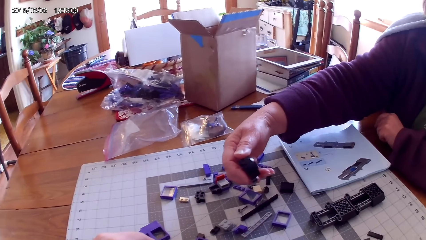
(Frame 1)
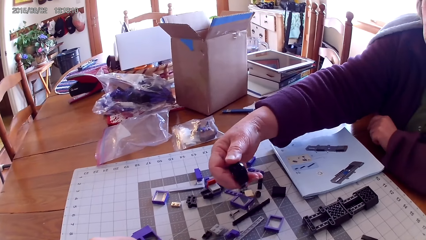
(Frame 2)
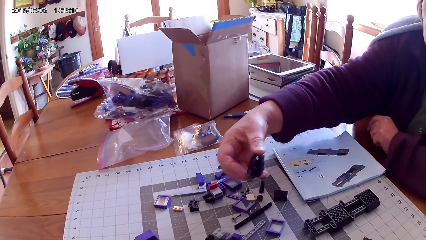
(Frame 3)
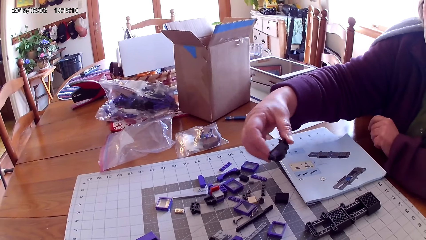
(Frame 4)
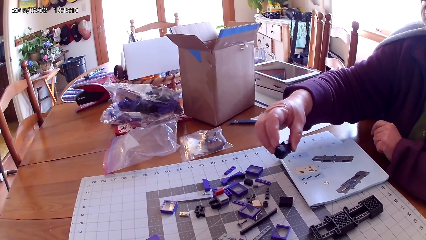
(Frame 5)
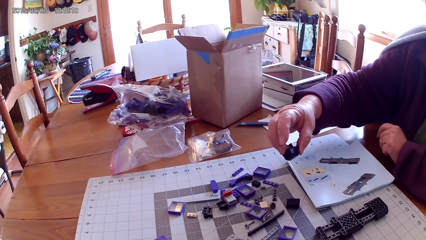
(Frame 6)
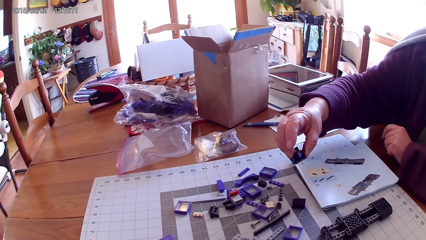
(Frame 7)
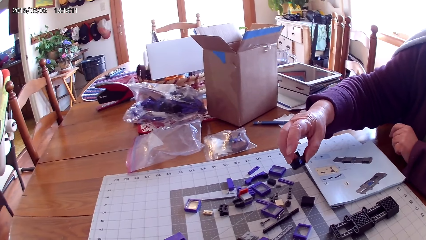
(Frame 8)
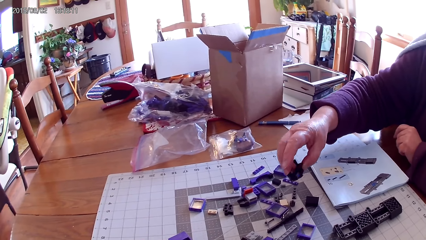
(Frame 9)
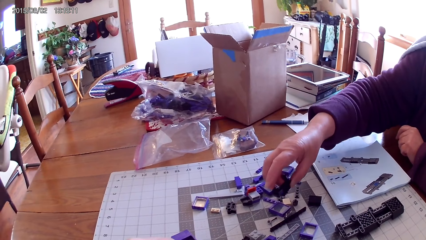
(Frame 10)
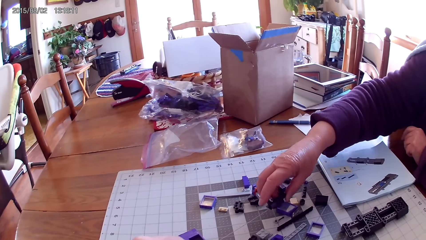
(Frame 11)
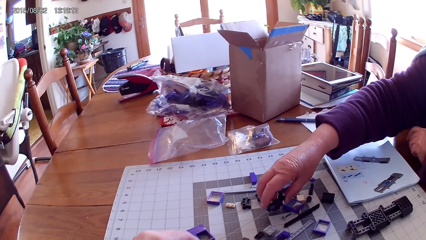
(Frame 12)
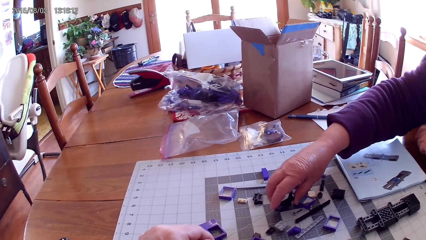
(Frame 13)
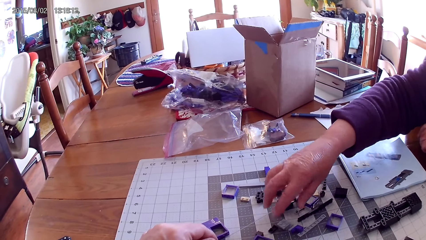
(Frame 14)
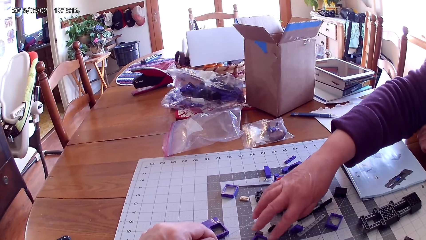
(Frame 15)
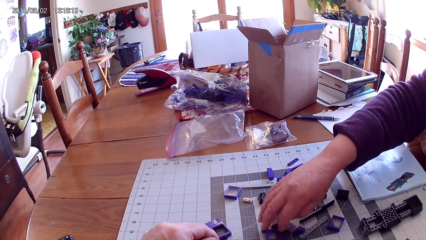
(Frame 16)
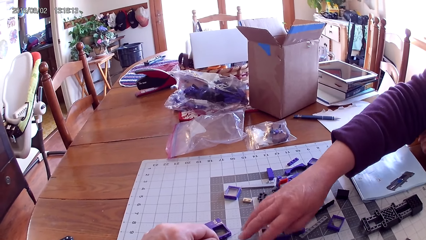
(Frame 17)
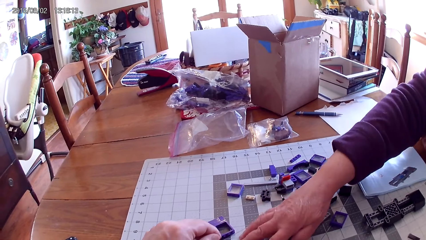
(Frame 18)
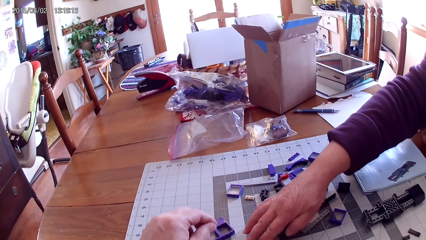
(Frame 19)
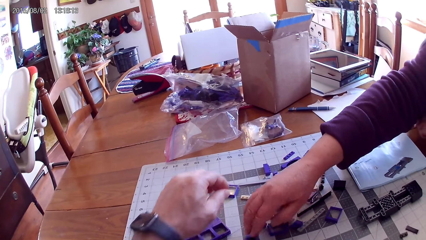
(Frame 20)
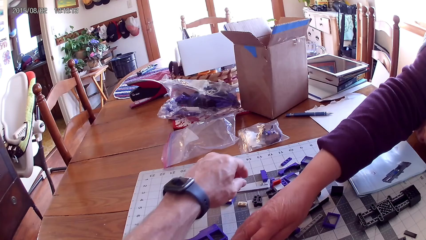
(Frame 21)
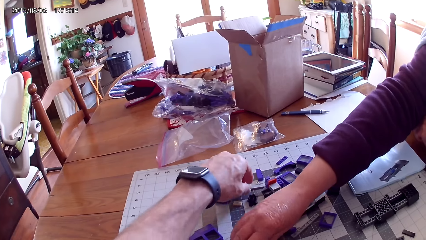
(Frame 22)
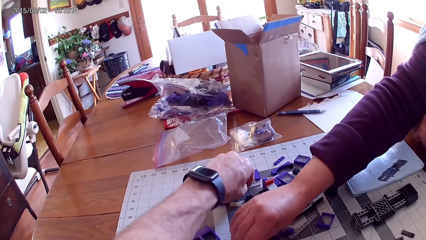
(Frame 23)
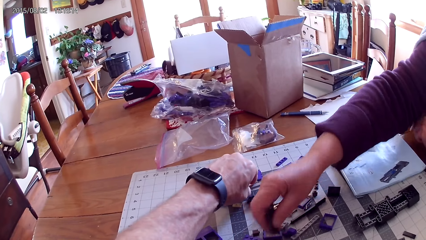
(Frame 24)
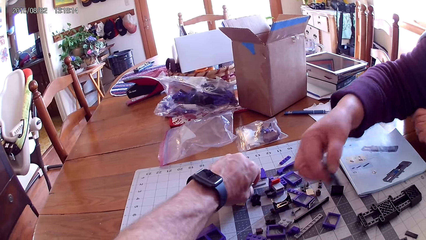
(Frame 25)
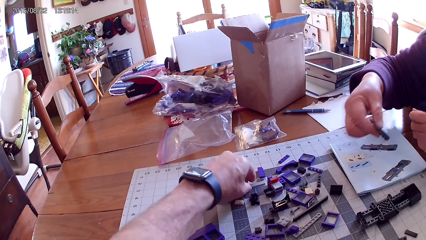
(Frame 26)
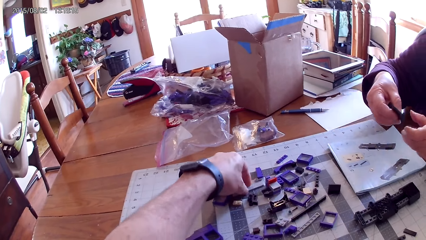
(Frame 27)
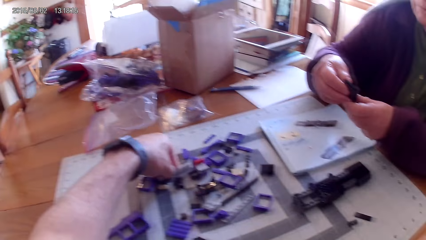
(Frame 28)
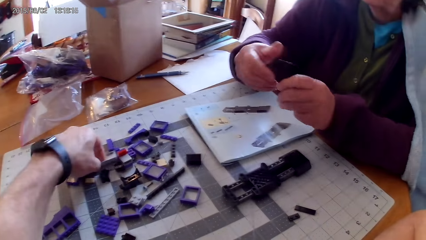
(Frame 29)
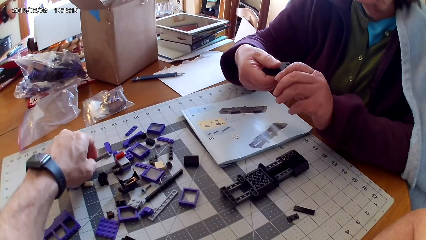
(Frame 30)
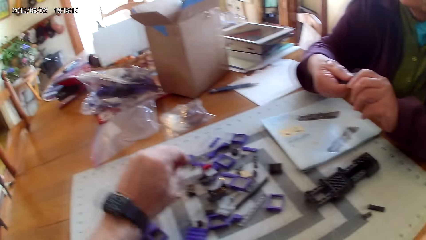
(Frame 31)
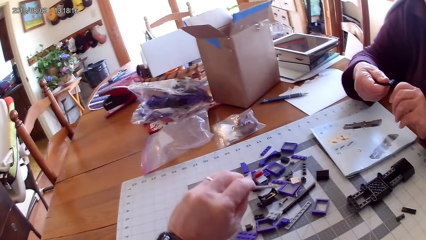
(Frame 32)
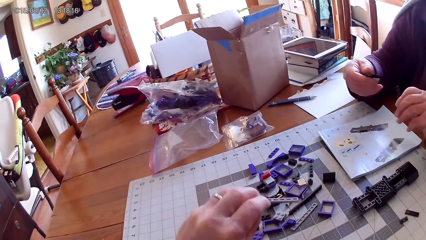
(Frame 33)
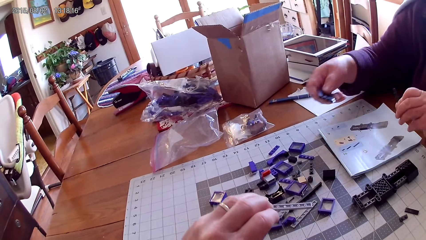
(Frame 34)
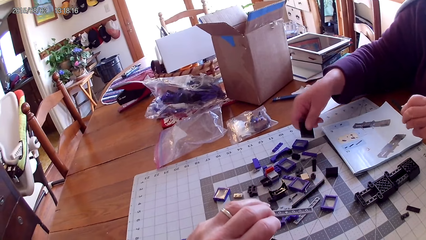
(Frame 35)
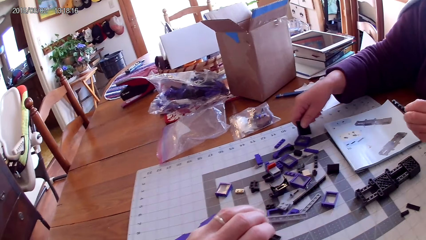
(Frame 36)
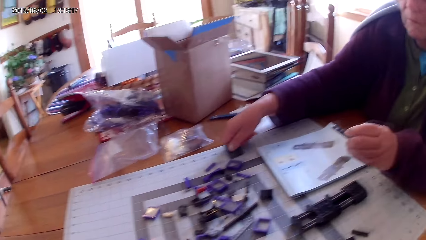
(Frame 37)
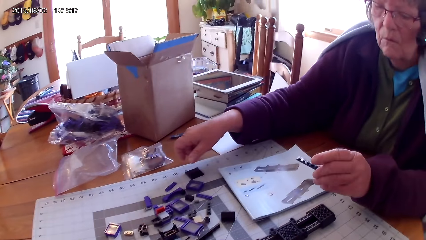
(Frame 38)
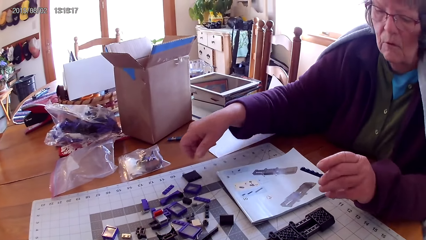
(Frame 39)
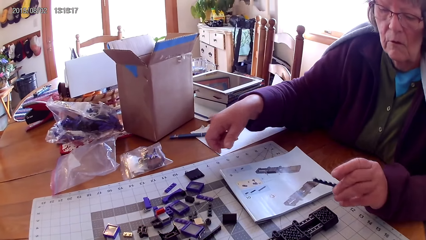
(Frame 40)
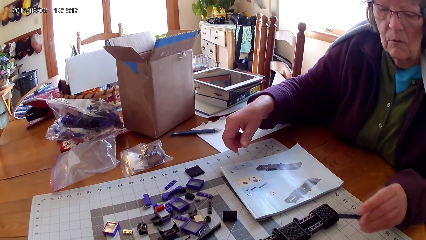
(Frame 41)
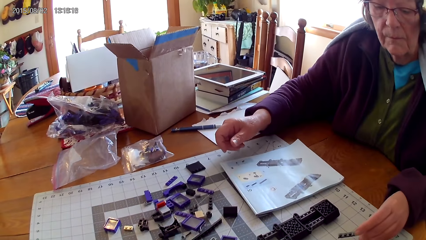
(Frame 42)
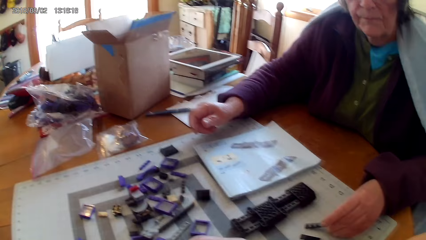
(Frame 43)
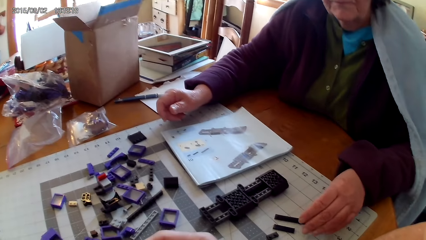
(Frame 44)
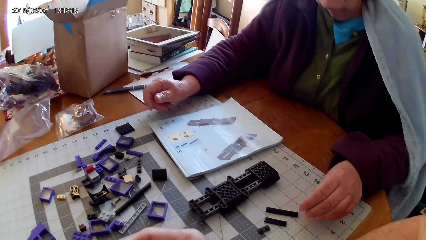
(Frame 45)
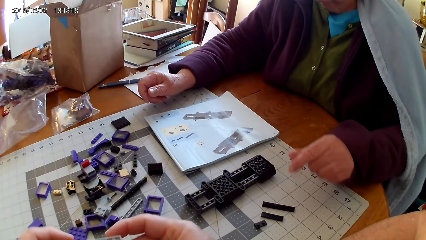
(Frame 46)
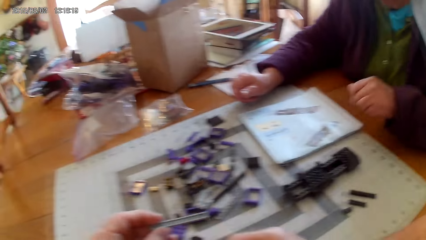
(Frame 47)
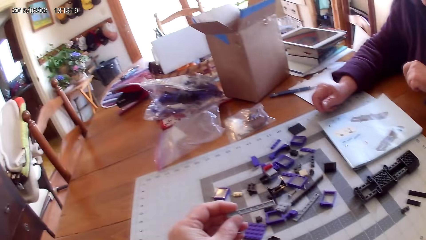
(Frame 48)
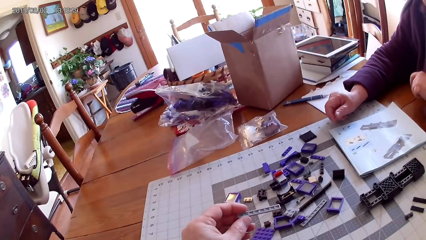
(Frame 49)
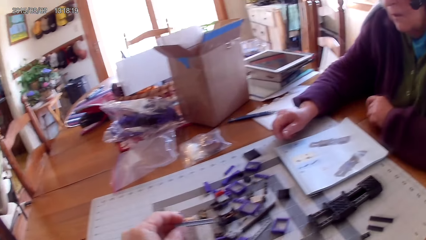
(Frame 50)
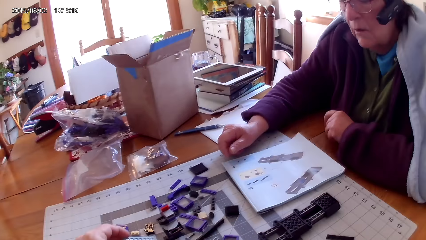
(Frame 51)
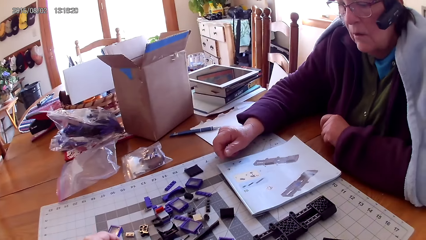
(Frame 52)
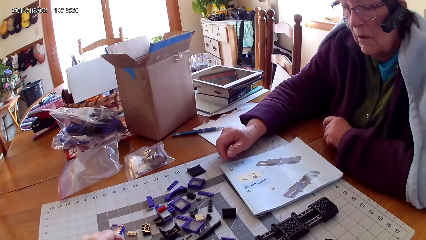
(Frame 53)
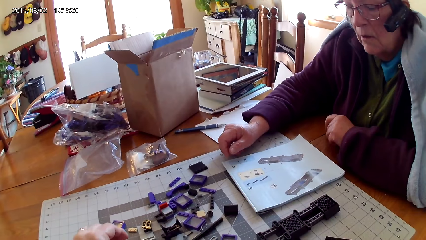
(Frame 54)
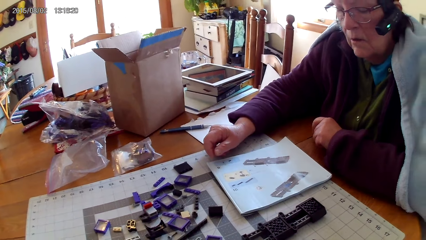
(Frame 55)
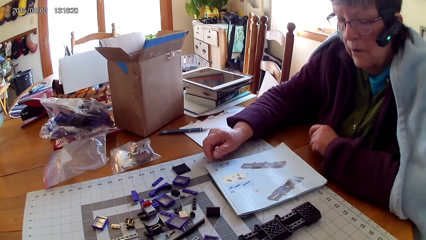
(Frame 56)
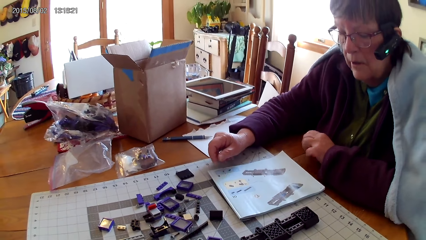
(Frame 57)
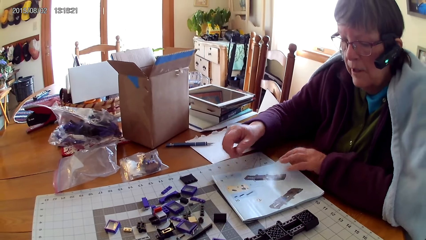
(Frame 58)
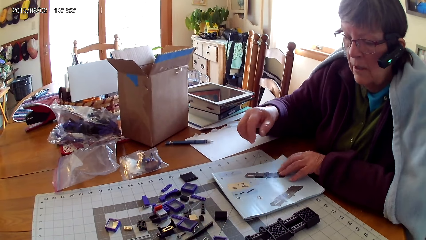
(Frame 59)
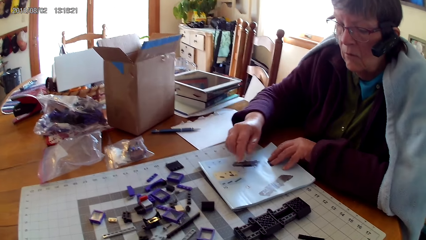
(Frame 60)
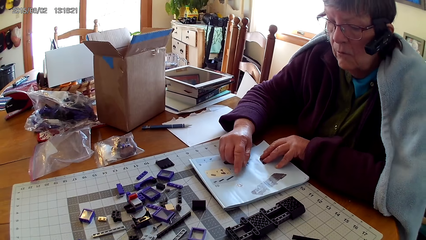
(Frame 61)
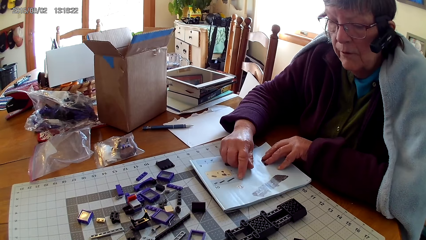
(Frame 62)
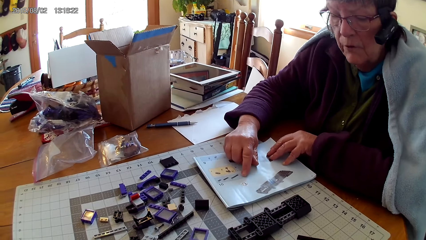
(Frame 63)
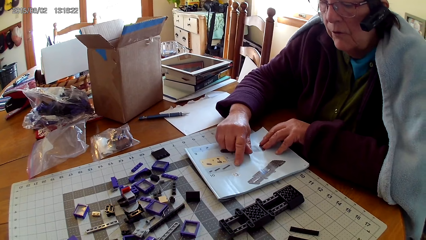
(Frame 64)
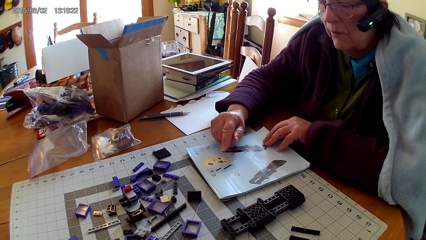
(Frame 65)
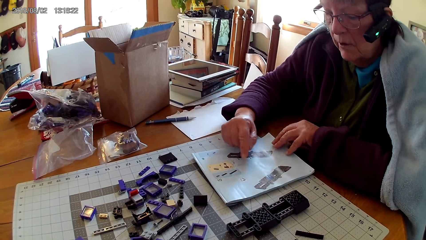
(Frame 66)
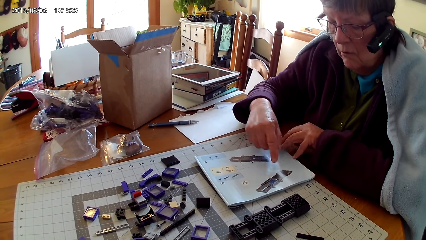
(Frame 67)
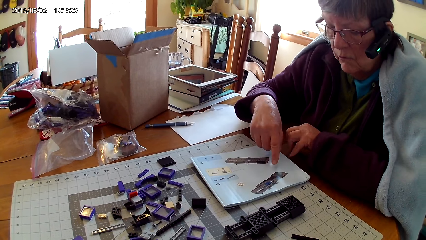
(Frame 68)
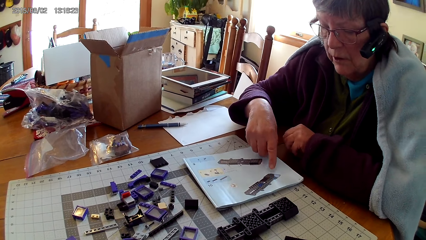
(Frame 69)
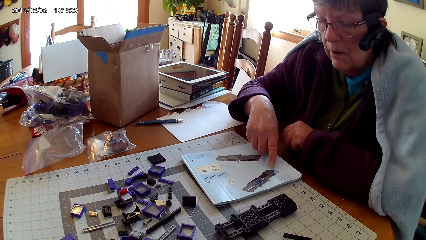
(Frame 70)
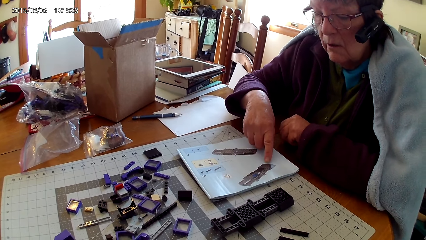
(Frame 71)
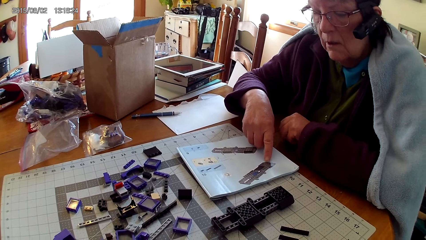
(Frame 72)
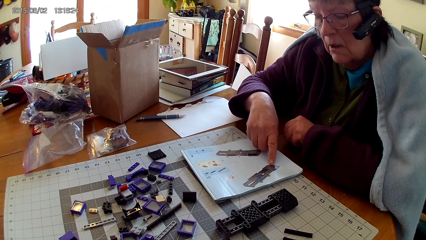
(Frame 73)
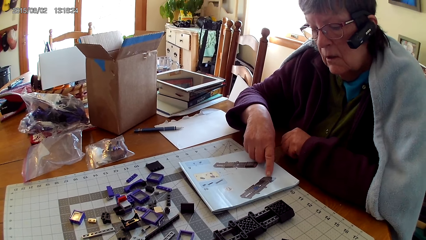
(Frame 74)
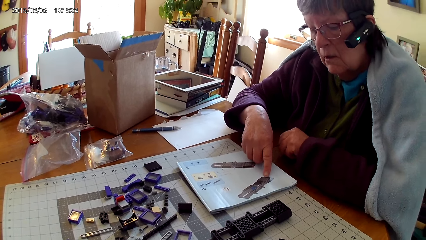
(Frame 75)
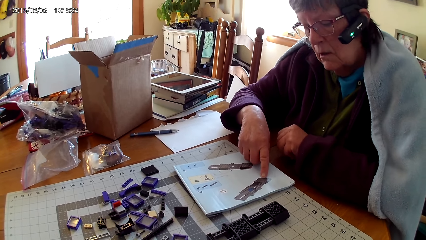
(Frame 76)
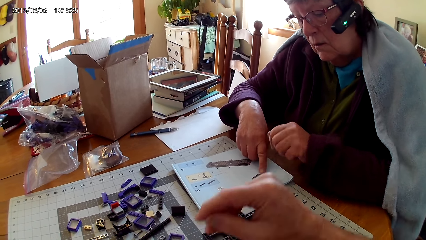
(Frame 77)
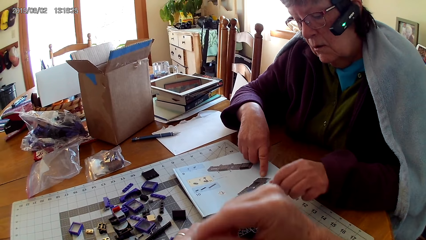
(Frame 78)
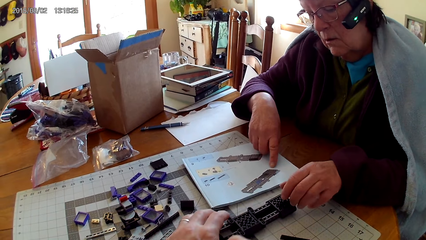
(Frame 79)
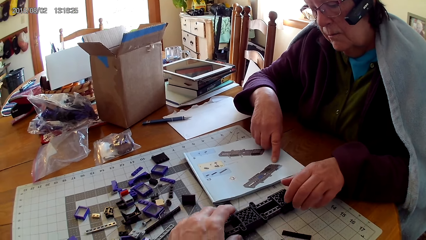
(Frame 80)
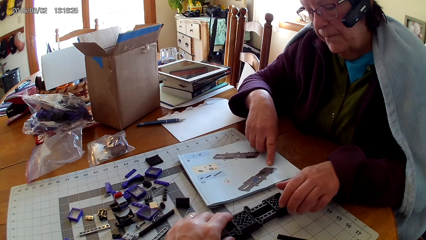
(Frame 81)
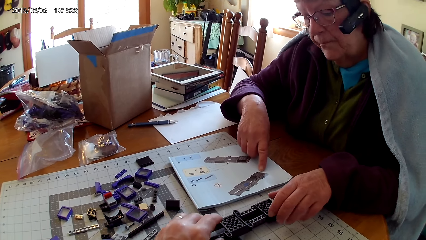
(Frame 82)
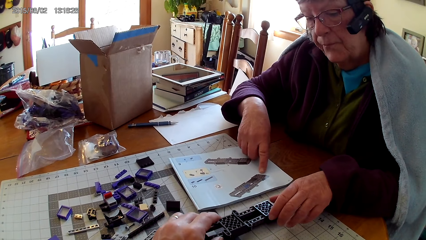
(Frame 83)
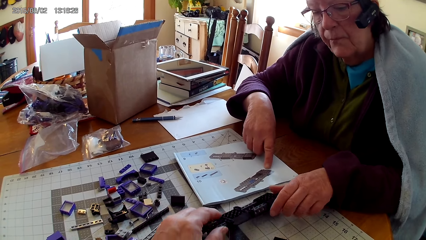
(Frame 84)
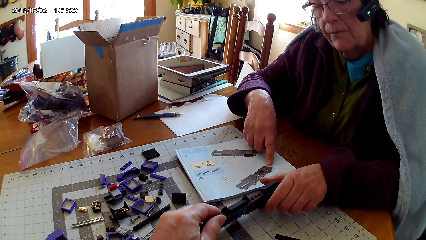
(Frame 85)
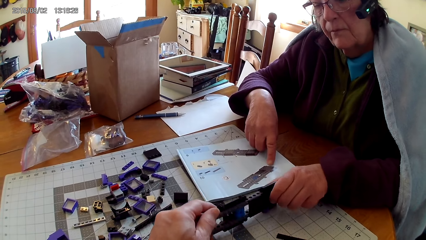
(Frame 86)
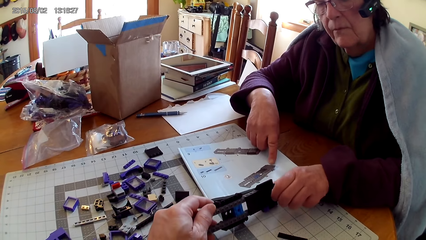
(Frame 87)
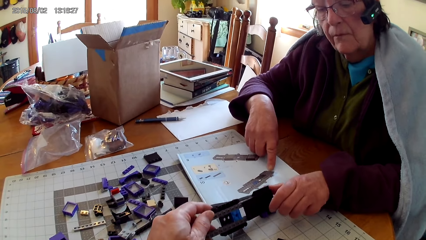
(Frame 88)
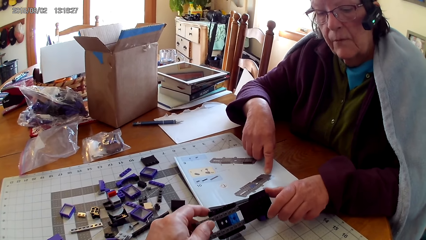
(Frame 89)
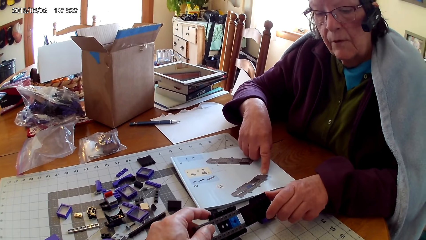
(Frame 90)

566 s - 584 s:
The camera wearer arranges spare parts. A woman takes a spare part, looks on the spare part, and puts the spare part or plastic on the table. The woman arranges the spare parts, takes a spare part, and loosens the spare part. The camera wearer takes a spare part. The woman puts the spare part down and puts the other spare part aside. The camera wearer puts the spare part down. The woman touches a book with her hands and reads the manual book. The camera wearer looks around. The woman points pictures in the manual book. The camera wearer holds the plastic with his hand. He touches something. The woman touches something and holds the plastic. The camera wearer turns something.
